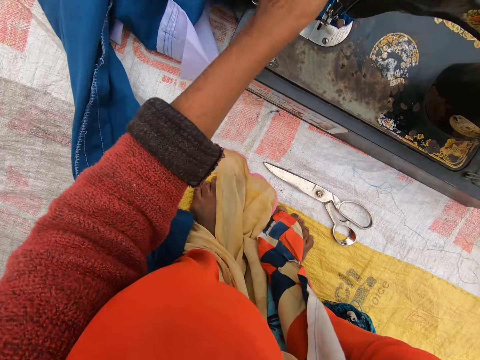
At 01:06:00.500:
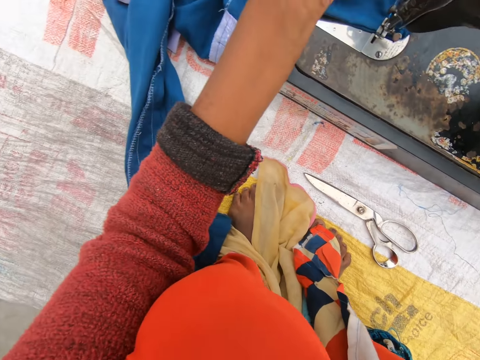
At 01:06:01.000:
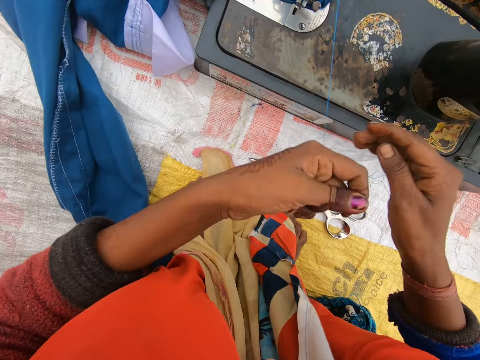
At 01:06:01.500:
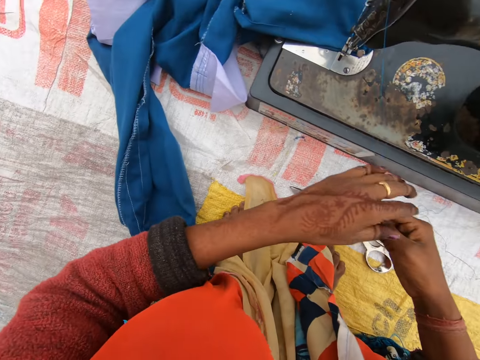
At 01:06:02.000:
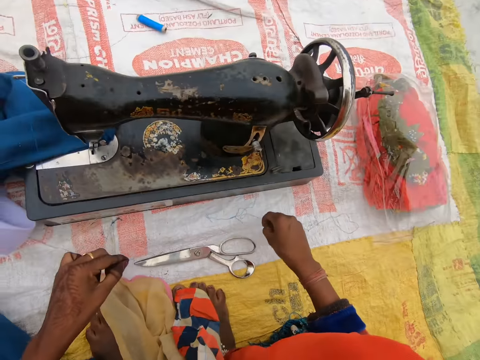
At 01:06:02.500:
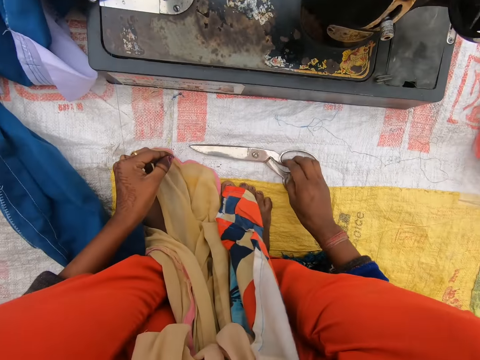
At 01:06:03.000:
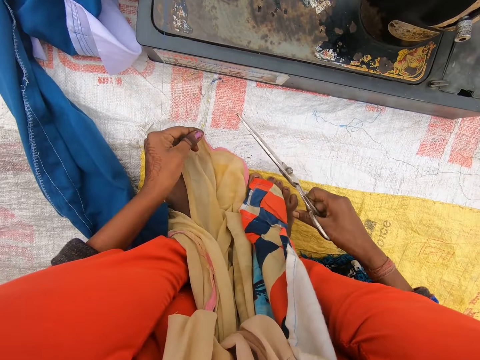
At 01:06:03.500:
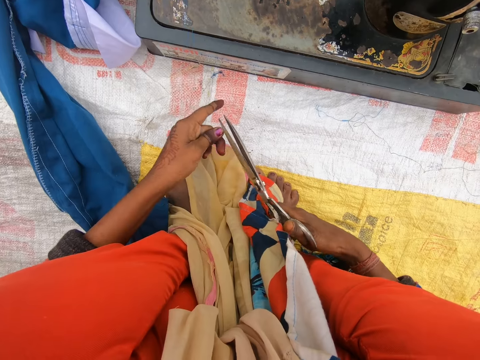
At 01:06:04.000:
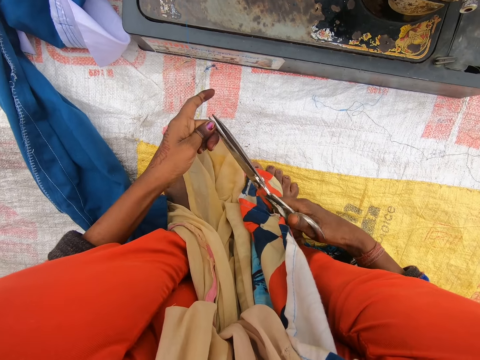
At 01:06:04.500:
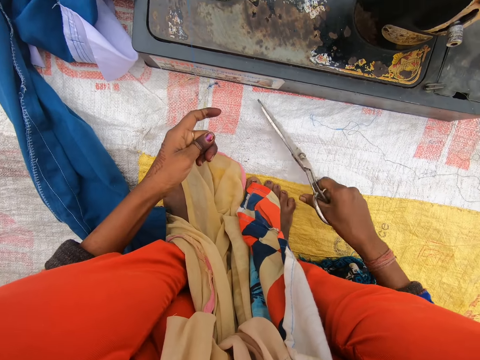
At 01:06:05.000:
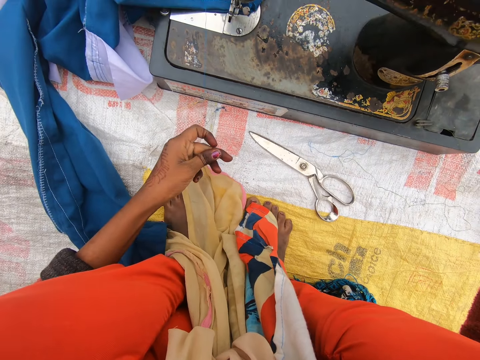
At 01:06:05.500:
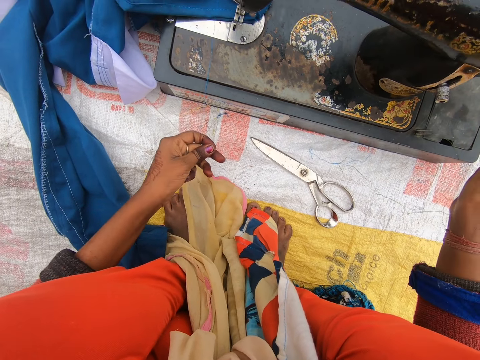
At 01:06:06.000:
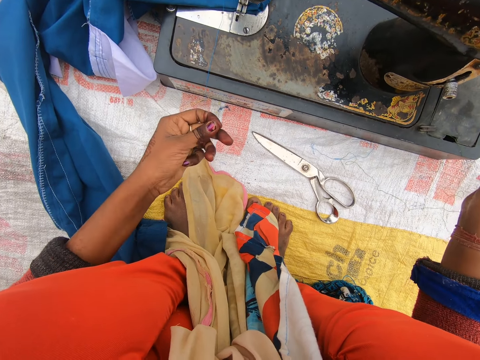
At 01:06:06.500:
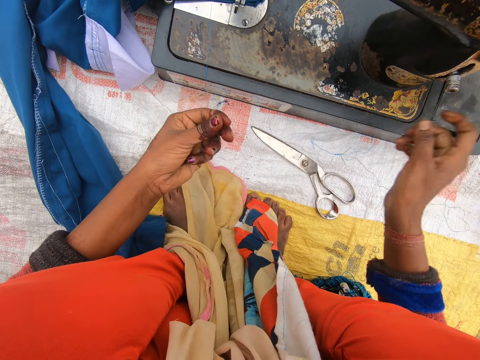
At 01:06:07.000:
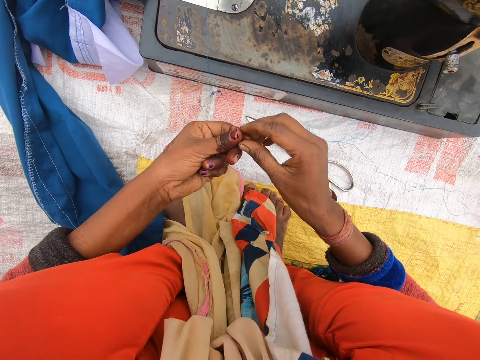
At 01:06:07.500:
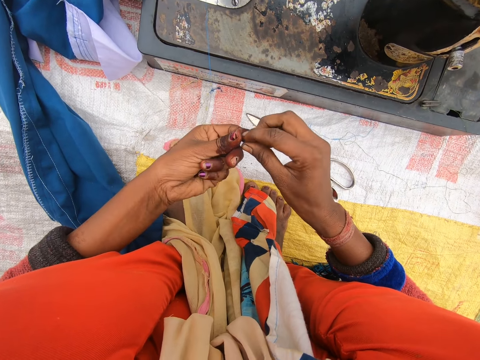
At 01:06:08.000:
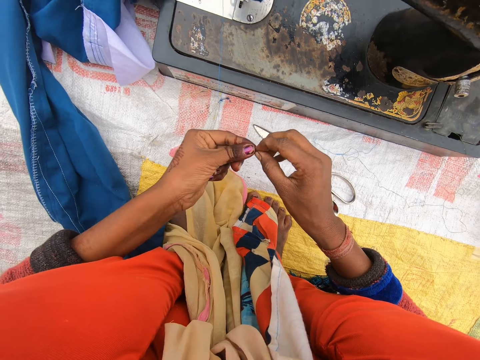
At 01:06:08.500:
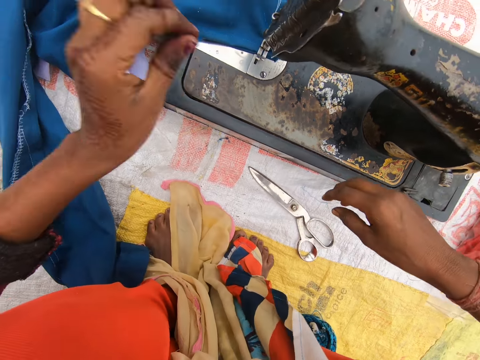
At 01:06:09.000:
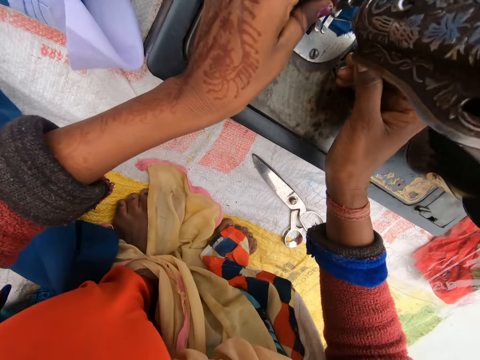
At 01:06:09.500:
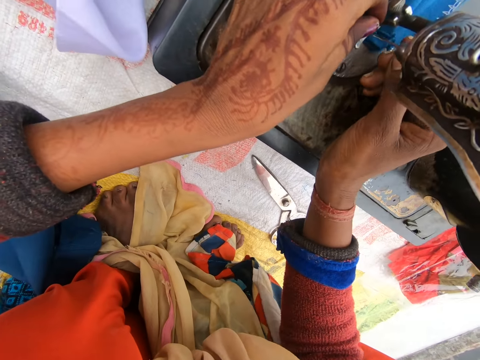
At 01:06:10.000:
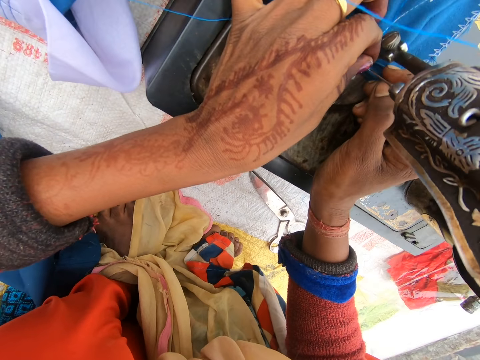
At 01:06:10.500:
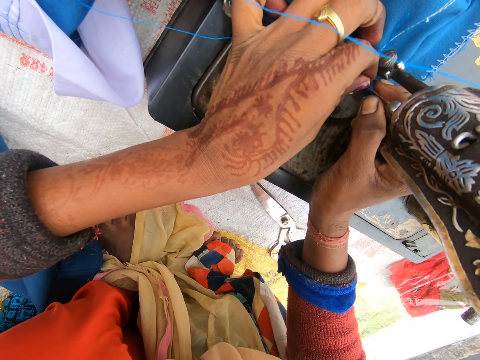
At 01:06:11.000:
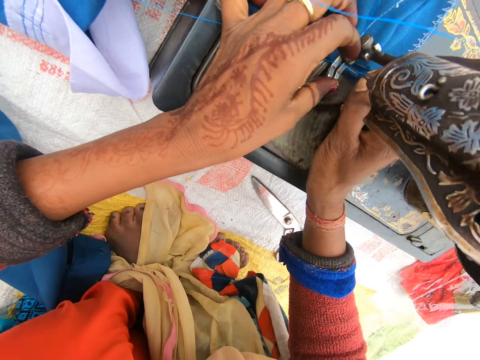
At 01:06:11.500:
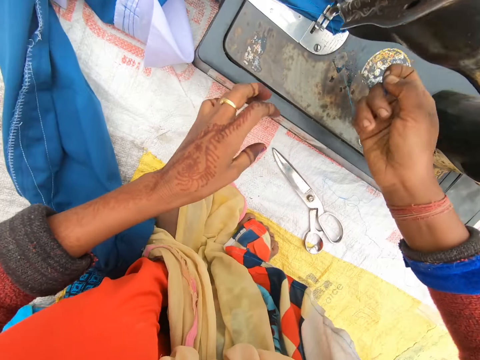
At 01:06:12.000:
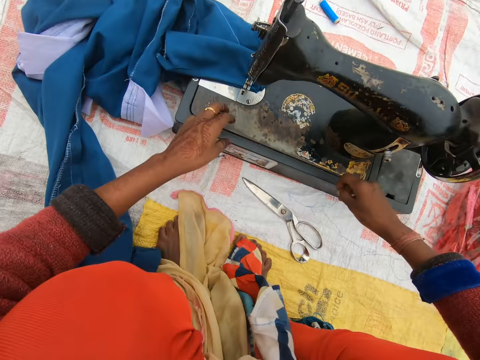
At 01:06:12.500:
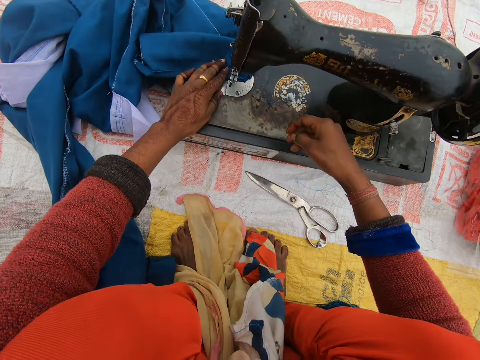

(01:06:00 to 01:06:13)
The camera wearer takes a string or thread, picks up the scissors on the sack, and cuts the thread with the scissors. They drop the scissors on the sack and move the handwheel. They hold the string end, put the thread in the sewing machine needle, and pull the thread.

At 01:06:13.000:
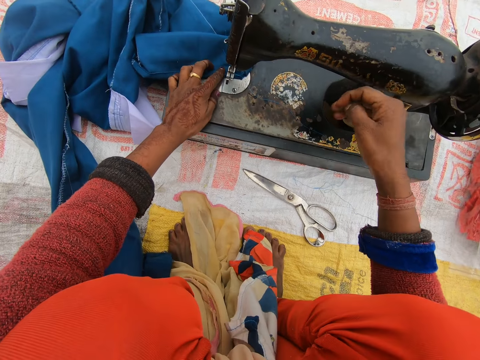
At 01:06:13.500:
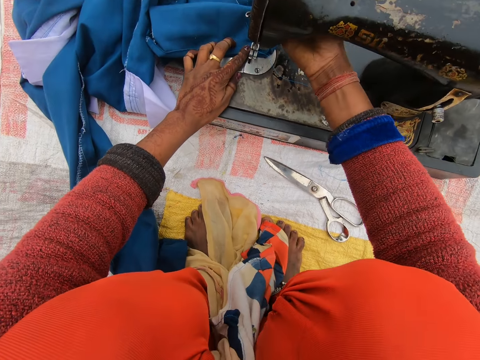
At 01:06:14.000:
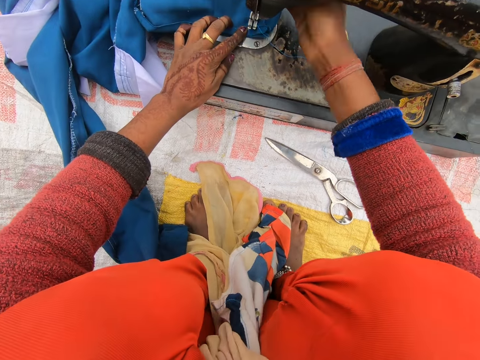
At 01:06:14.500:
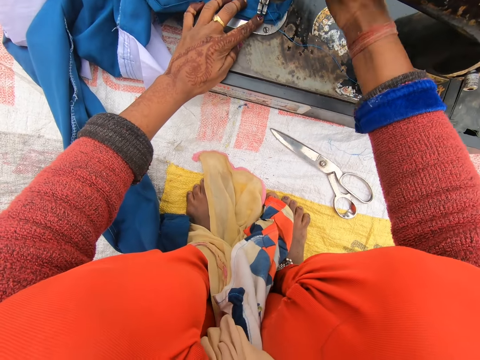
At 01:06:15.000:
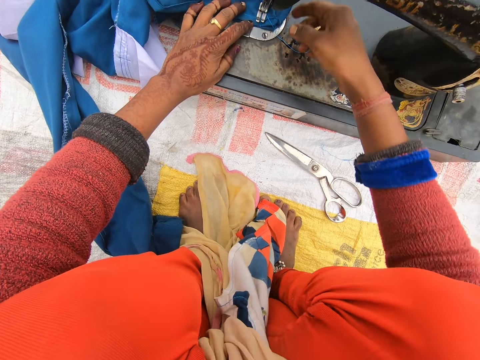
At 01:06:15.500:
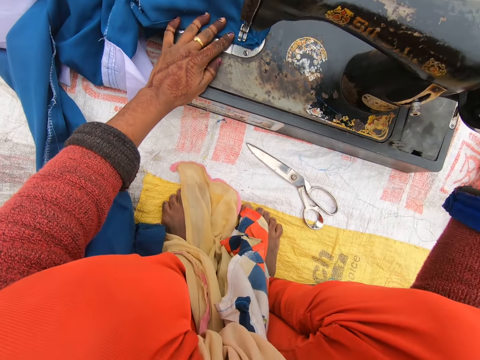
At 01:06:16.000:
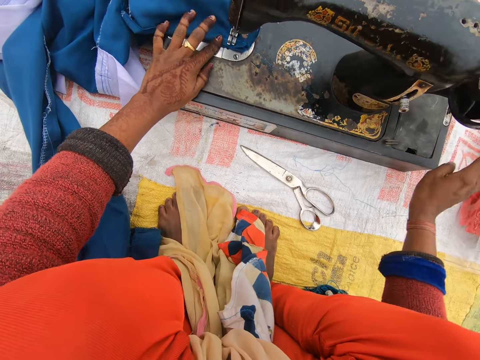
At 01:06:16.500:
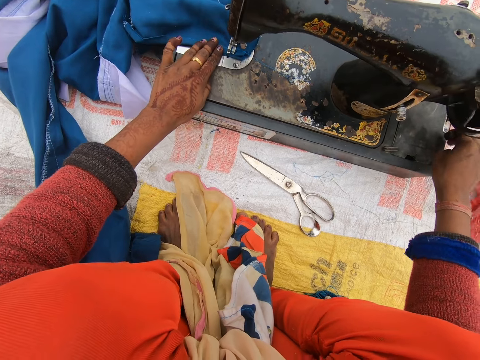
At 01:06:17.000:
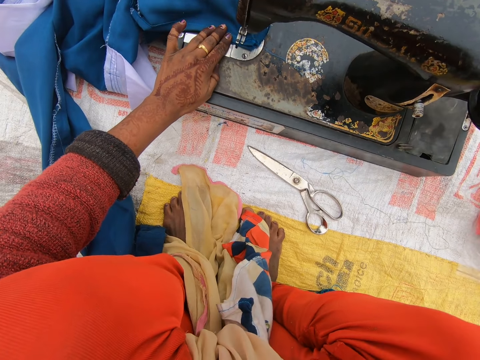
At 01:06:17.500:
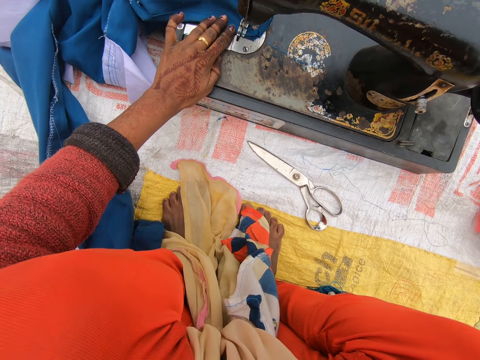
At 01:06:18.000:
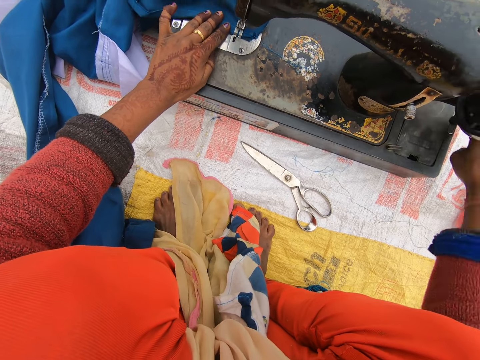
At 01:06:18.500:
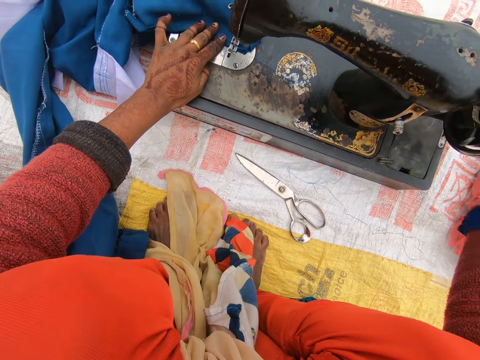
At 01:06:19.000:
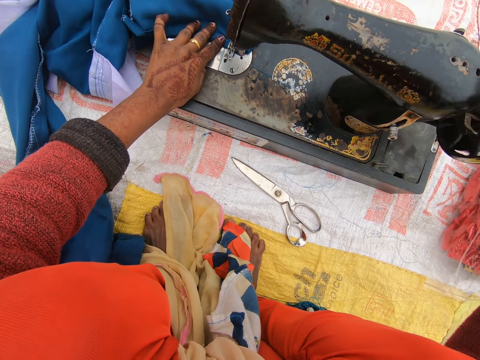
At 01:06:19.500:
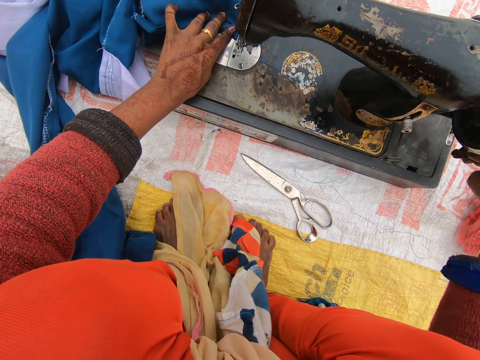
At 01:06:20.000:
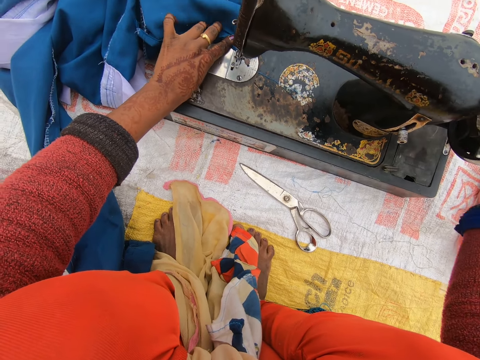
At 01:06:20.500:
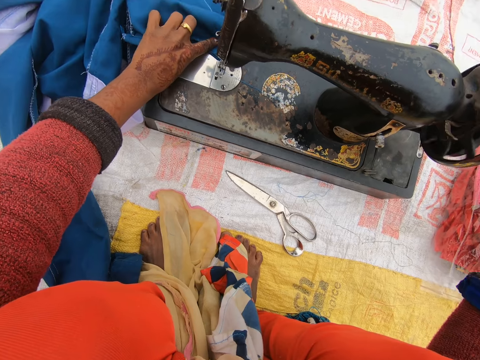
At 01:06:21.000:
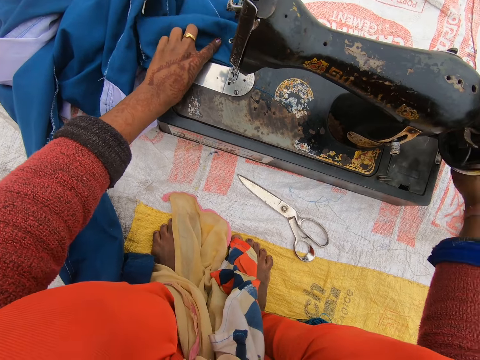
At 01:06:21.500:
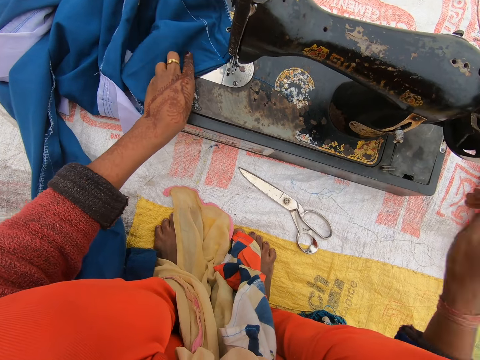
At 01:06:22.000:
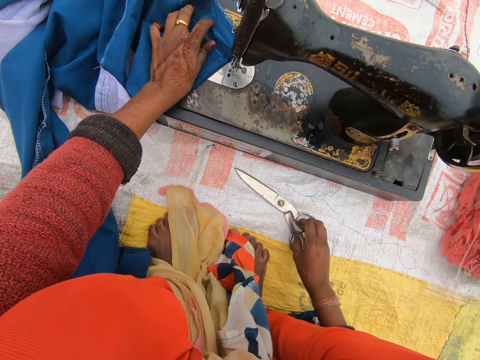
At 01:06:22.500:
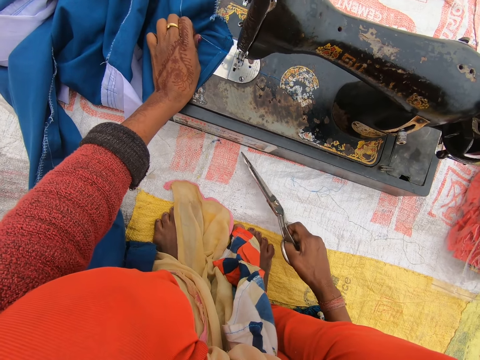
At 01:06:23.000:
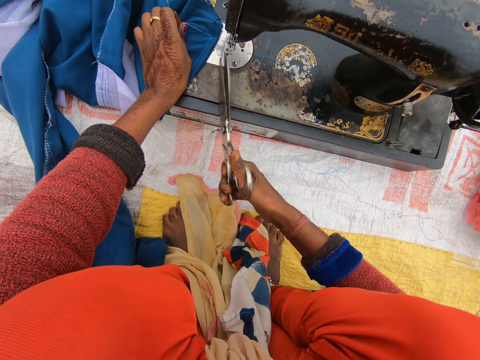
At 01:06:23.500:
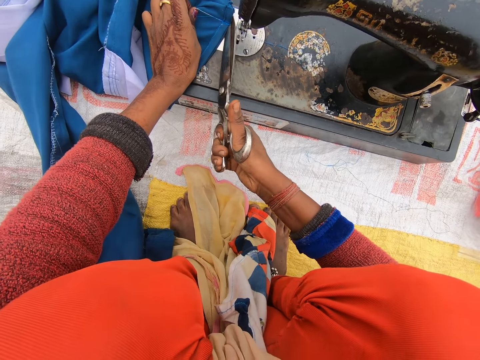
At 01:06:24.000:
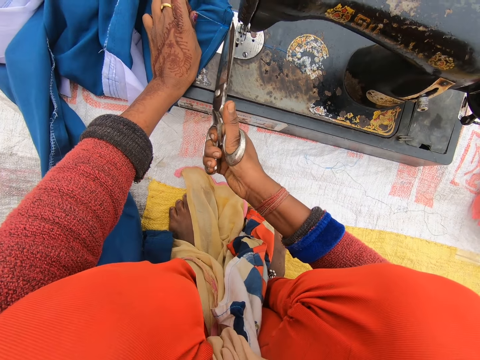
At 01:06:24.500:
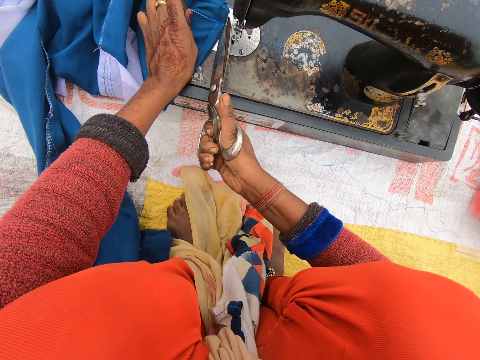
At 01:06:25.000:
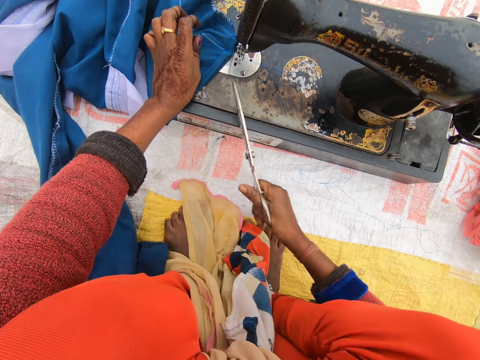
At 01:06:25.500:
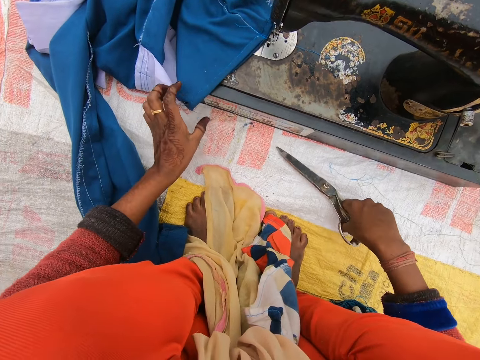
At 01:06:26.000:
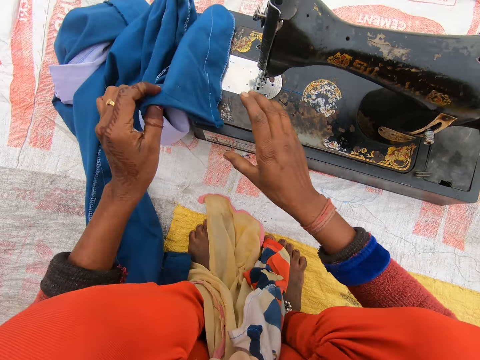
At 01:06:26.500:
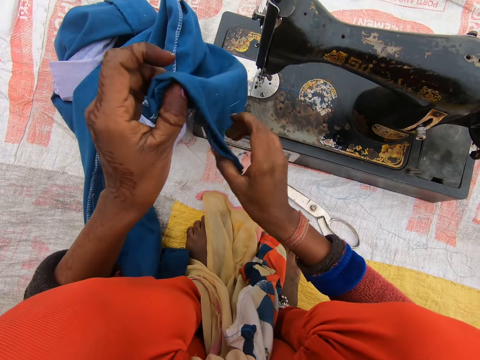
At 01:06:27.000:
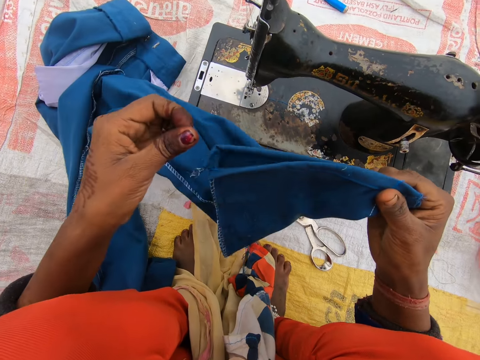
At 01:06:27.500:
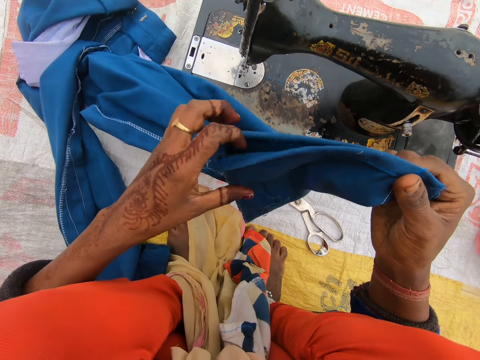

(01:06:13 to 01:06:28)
The camera wearer pulls up the needle clamp, presses the lever presser, and aligns the cloth on the sewing machine. They press the lever presser, rotate the hand wheel, and sew the cloth. They pick up the scissors on the sack and cut the thread with the scissors. They drop the scissors on the sack and pick up the trouser on the sewing machine.
